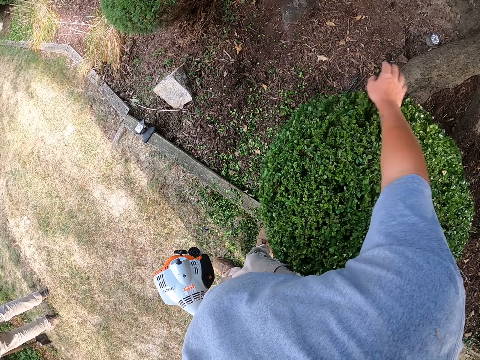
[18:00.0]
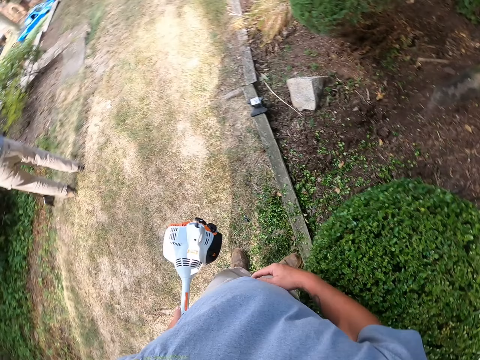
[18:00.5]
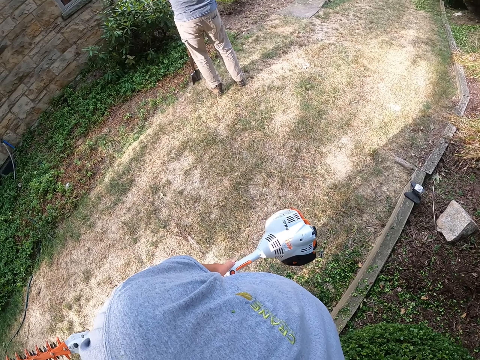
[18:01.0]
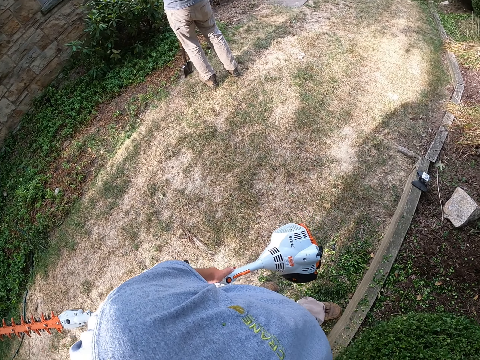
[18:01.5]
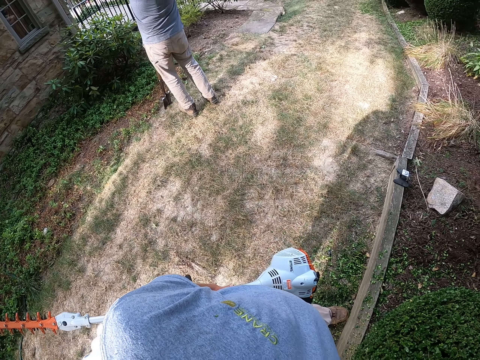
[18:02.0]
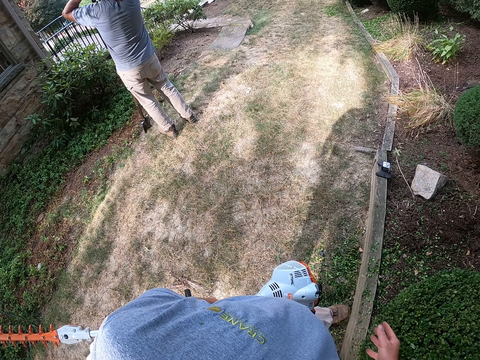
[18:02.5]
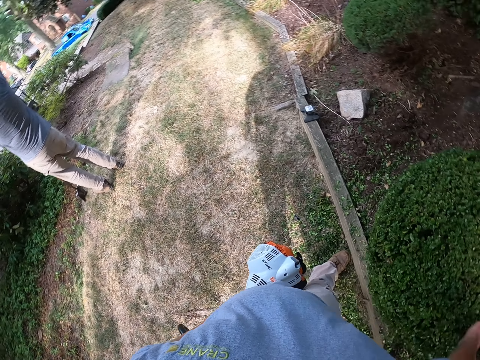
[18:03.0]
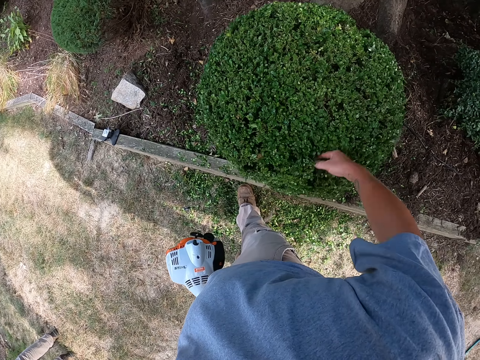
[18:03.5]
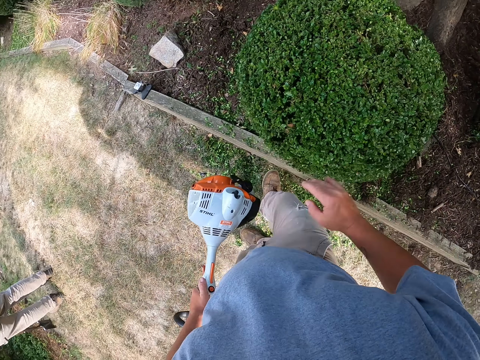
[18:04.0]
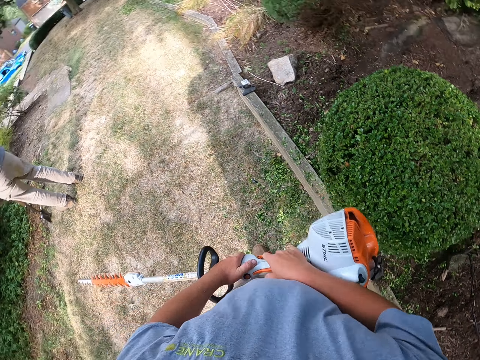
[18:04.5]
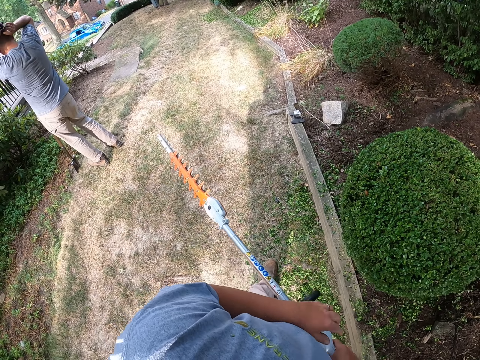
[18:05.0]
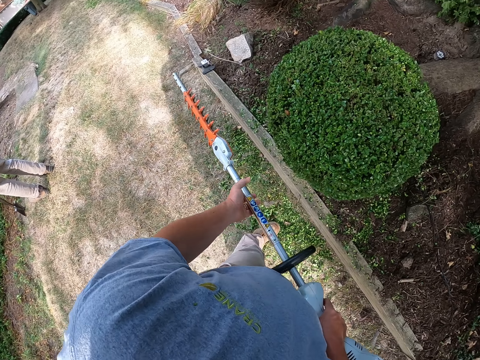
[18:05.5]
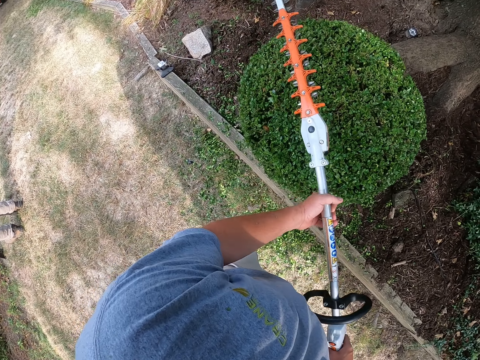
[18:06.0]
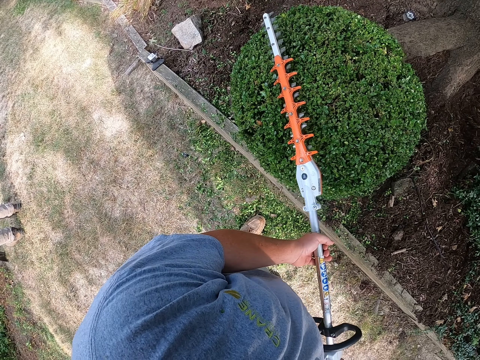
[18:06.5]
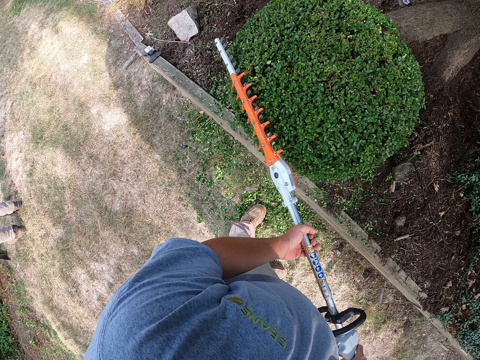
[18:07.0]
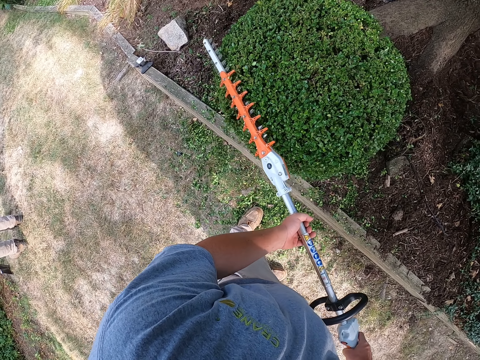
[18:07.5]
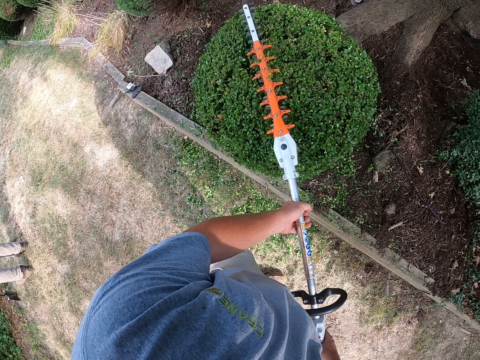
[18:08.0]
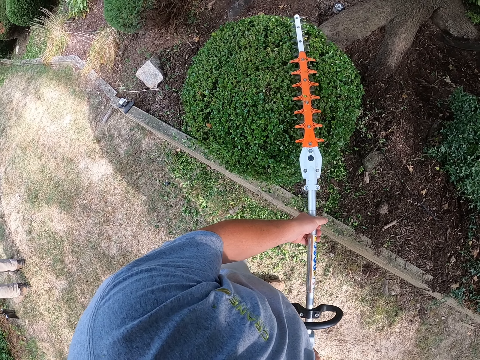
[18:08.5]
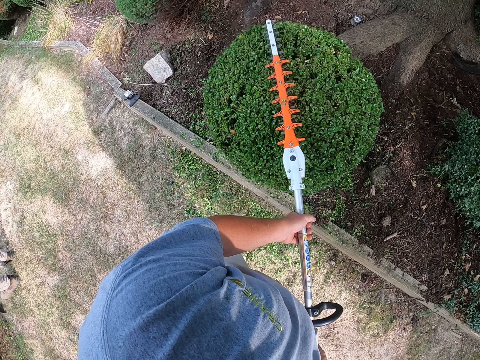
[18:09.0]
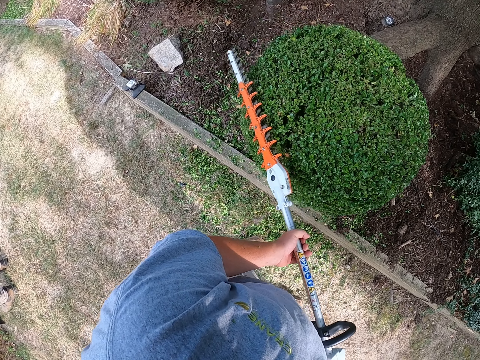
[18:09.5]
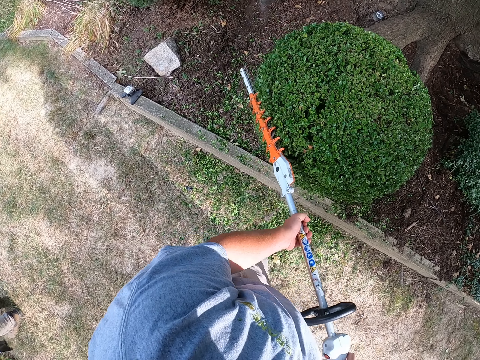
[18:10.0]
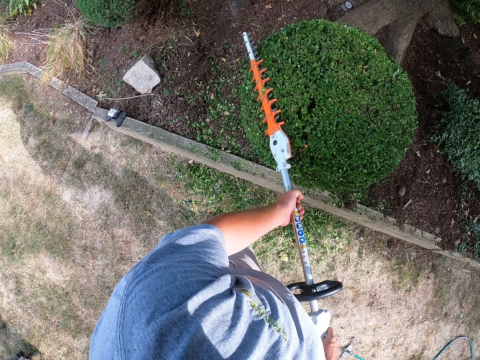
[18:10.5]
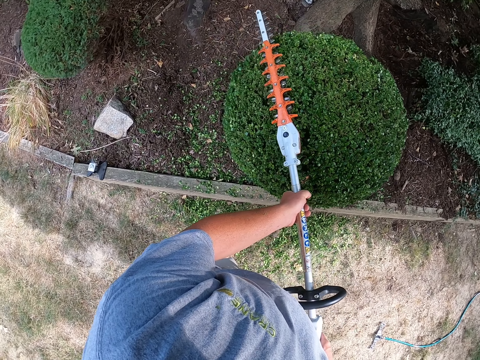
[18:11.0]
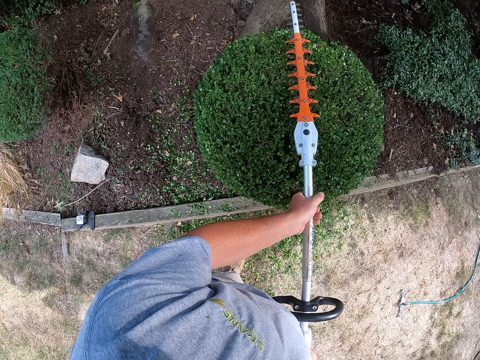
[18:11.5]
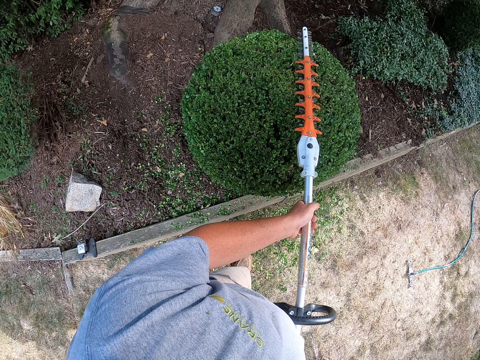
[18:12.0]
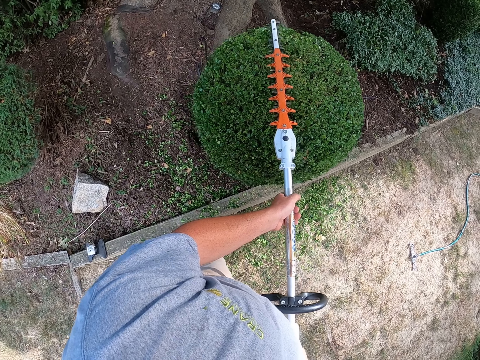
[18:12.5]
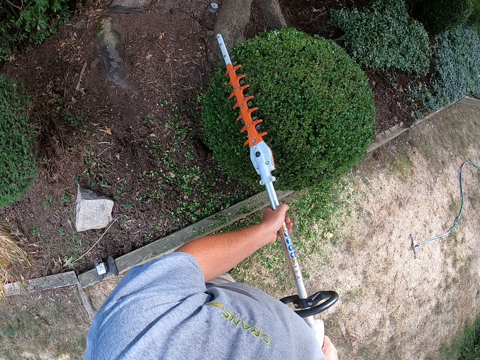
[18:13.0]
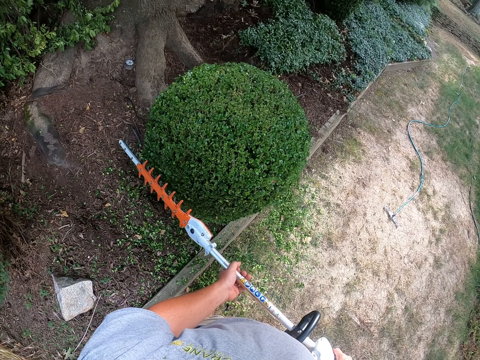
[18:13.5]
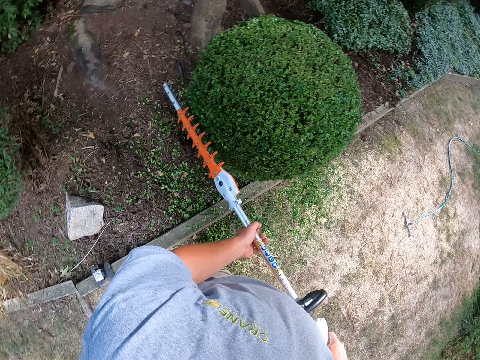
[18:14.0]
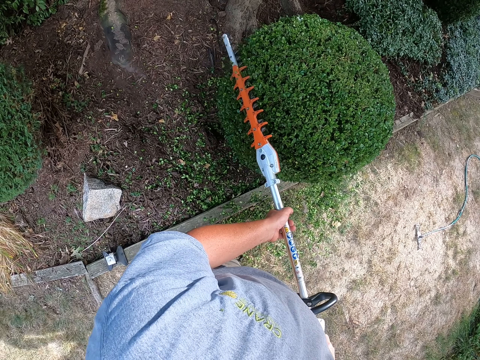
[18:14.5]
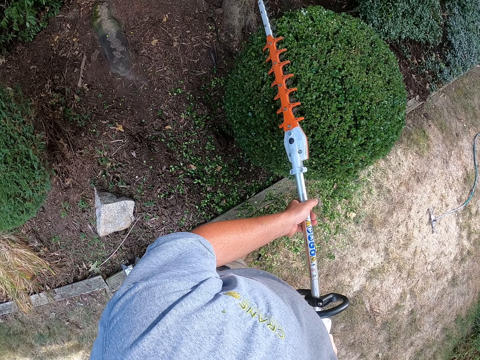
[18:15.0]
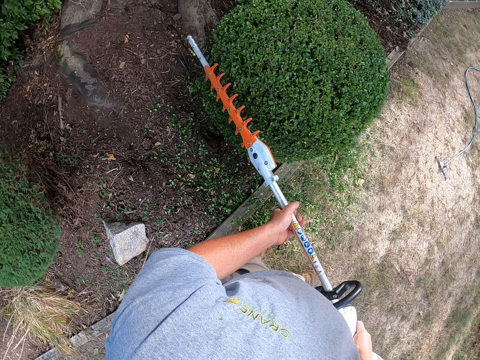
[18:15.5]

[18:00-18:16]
The camera wearer looks around, turns left and touches a garden tree. They trim the shrub using a hedge trimmer. They trim the garden tree.

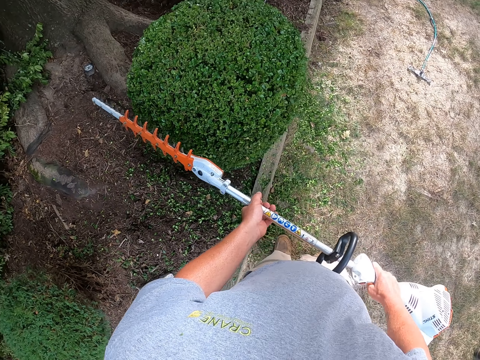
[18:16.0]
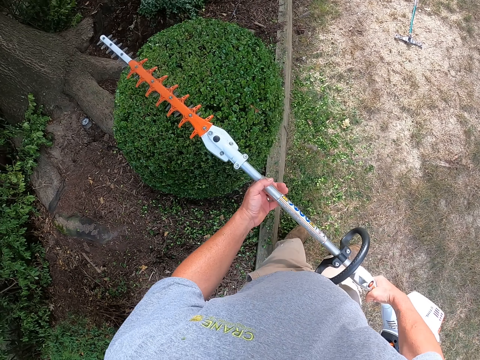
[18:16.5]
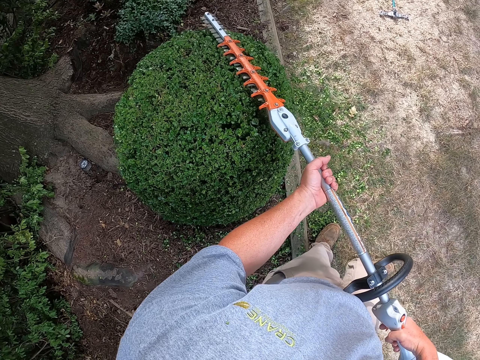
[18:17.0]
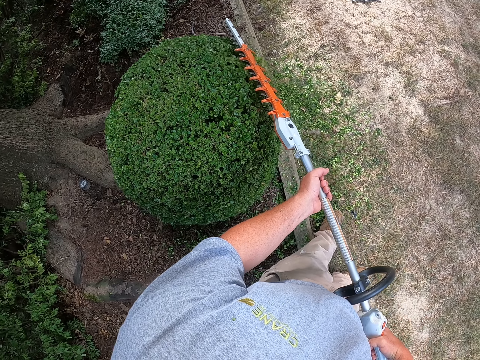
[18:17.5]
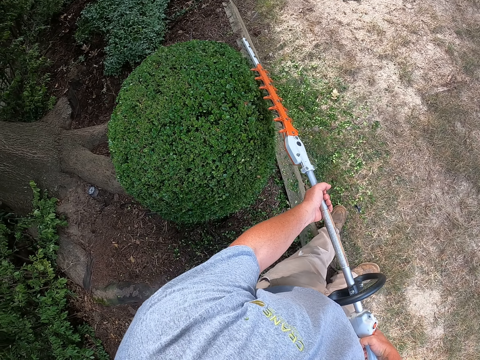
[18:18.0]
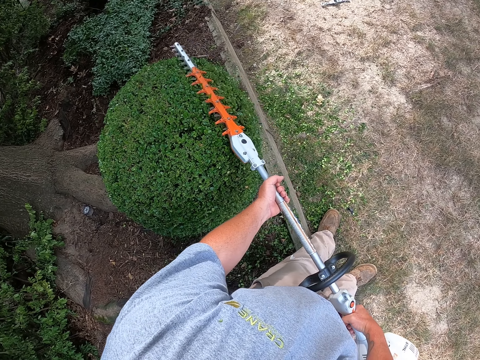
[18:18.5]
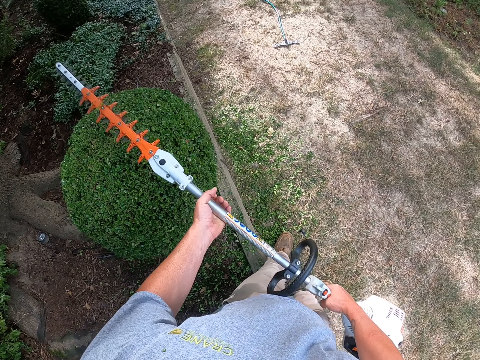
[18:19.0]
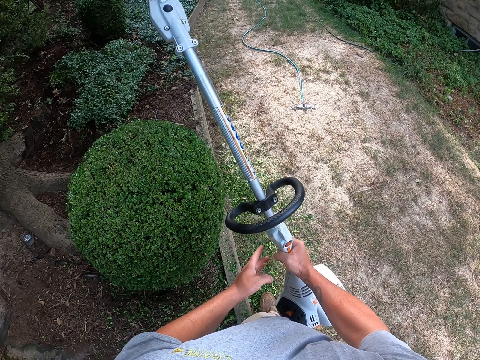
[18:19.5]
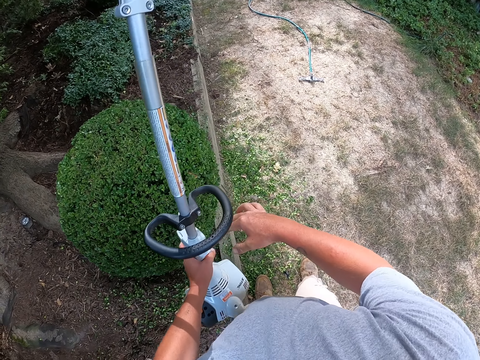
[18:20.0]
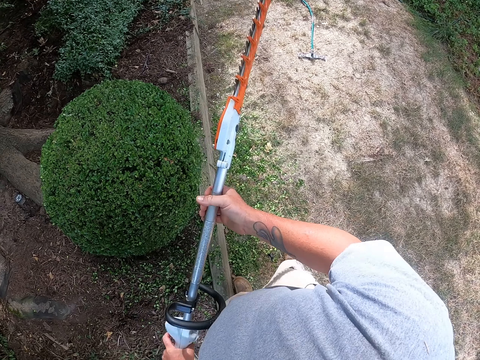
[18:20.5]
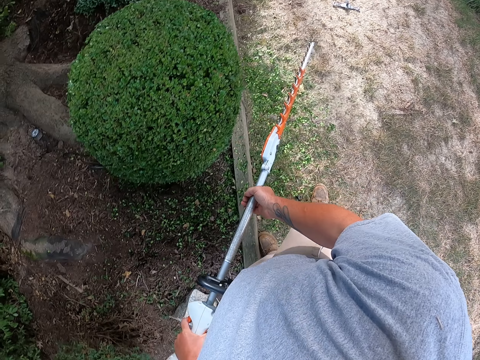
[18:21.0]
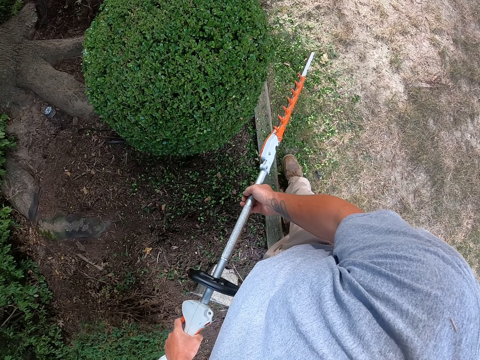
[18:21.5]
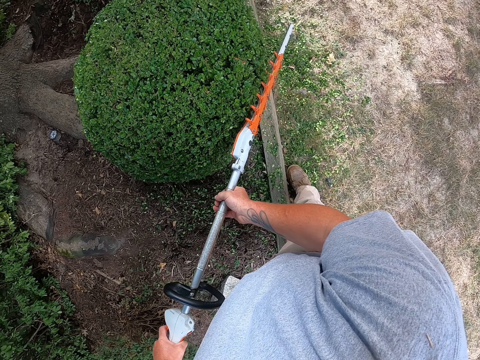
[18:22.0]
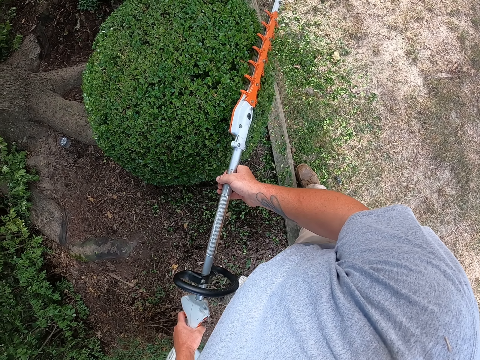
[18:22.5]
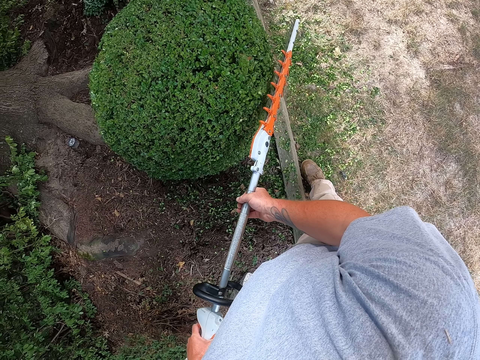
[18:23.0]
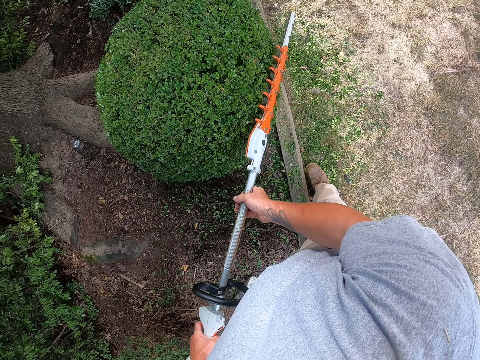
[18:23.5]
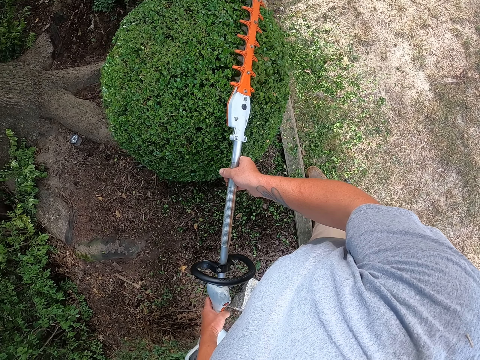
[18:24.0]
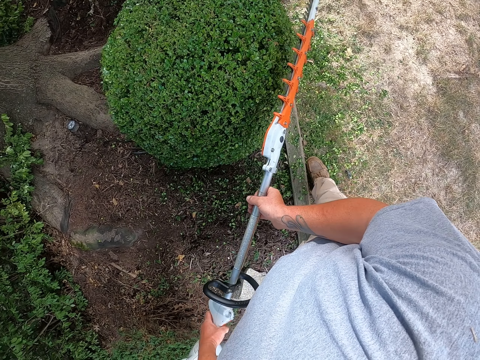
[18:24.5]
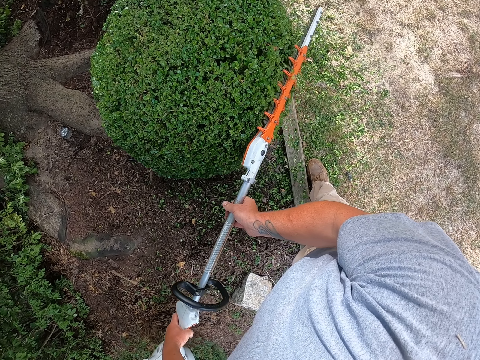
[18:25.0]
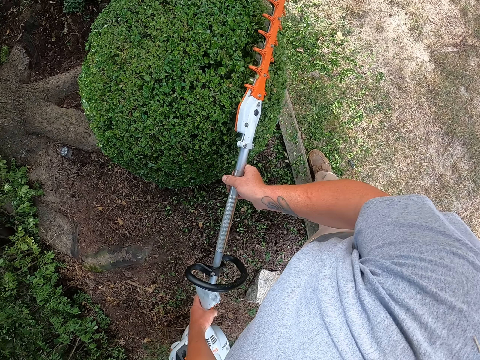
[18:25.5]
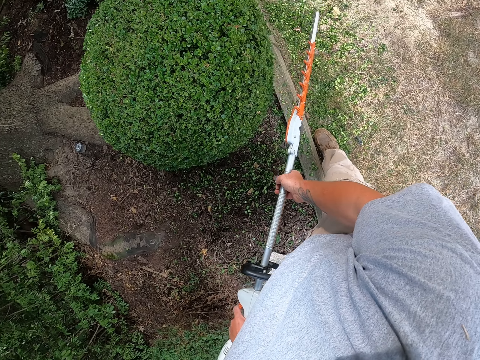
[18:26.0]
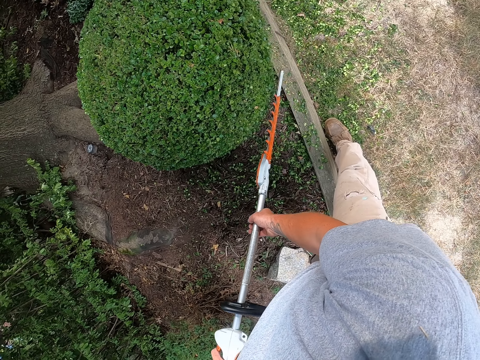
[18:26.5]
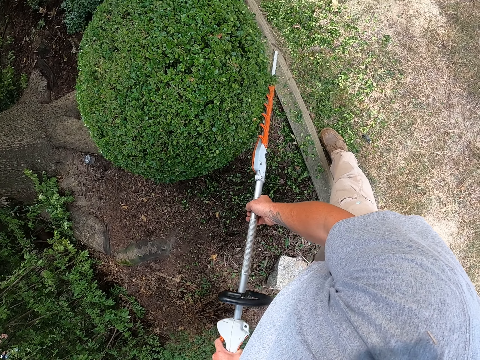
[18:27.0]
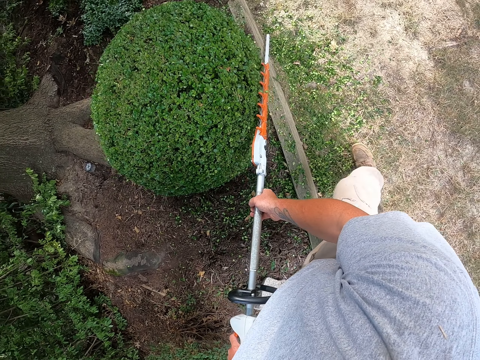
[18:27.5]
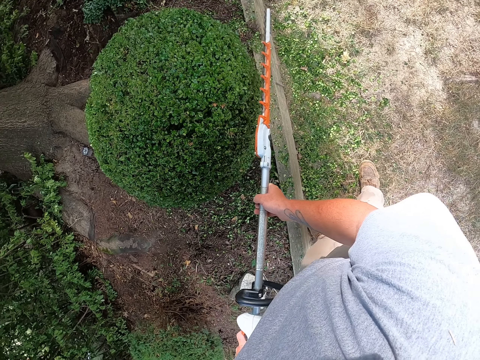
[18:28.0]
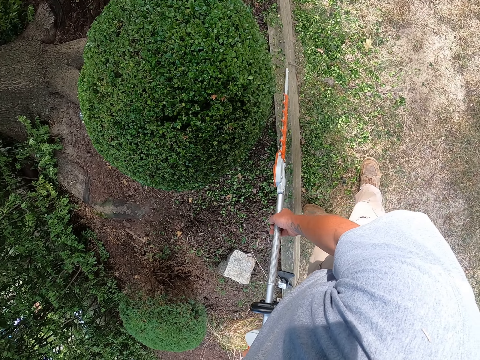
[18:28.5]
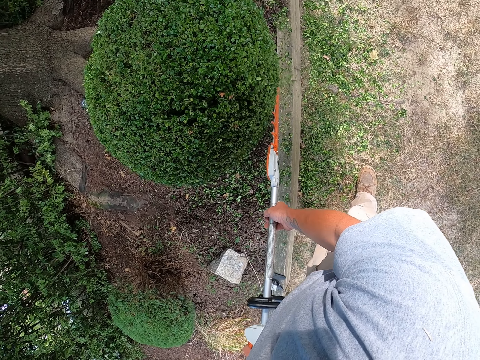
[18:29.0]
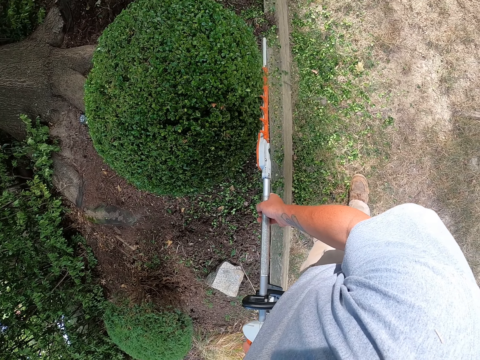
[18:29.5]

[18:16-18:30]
The camera wearer raises something. They change the position of a hedge trimmer. They hold something with both hands. They trim a shrub using the hedge trimmer.
